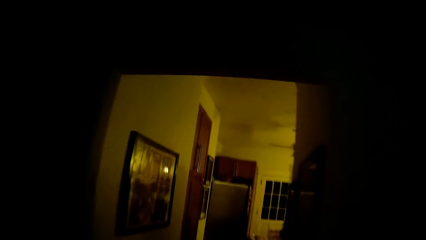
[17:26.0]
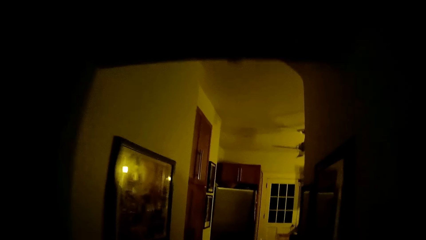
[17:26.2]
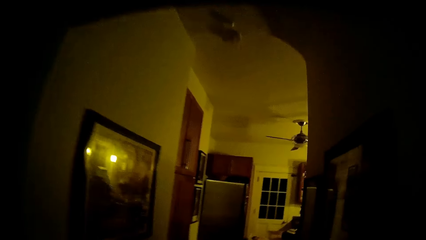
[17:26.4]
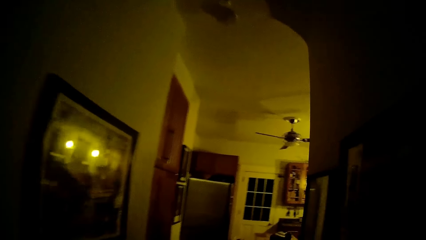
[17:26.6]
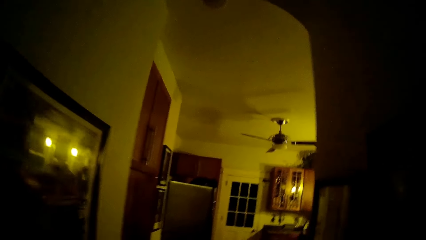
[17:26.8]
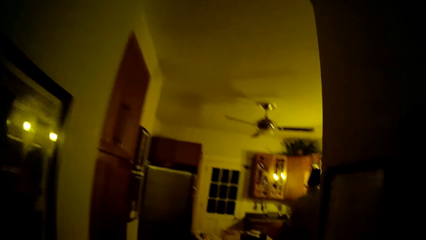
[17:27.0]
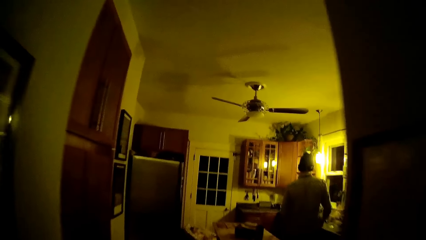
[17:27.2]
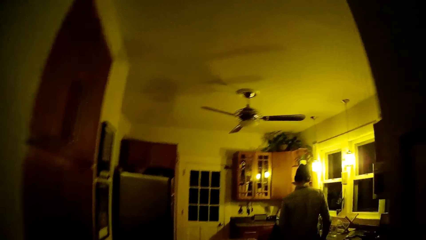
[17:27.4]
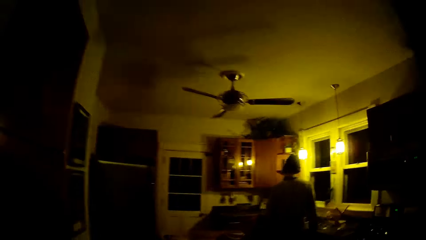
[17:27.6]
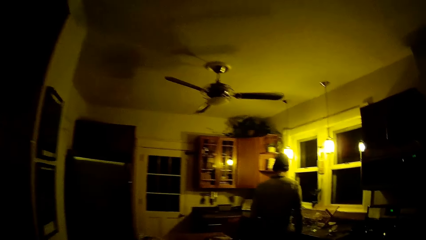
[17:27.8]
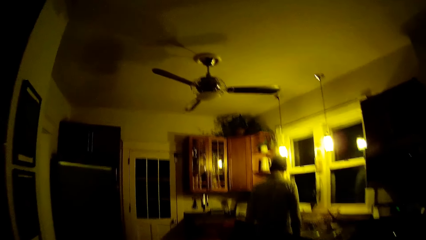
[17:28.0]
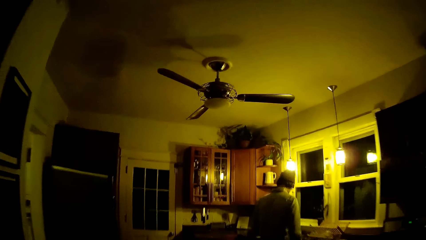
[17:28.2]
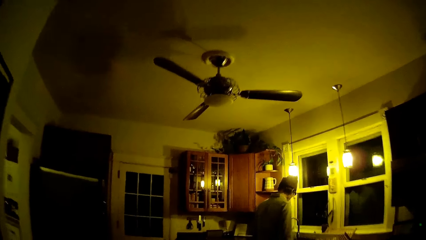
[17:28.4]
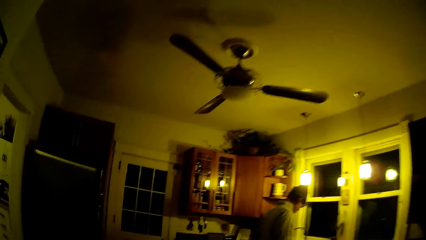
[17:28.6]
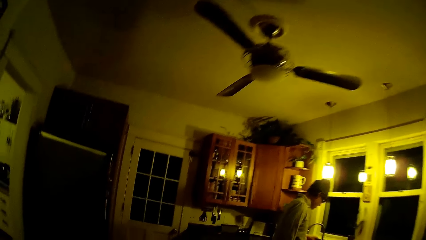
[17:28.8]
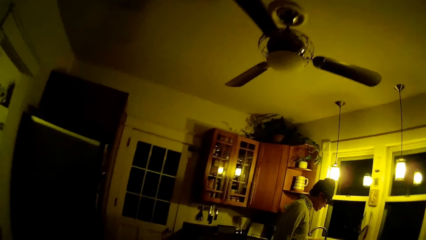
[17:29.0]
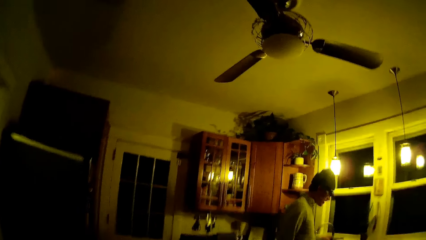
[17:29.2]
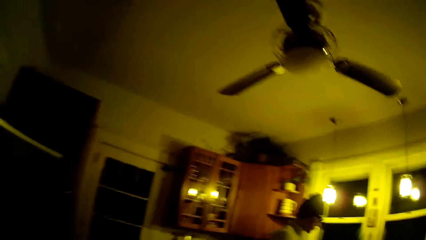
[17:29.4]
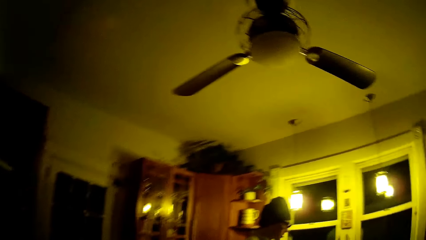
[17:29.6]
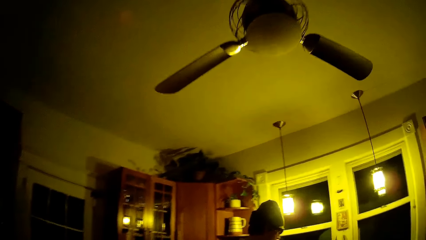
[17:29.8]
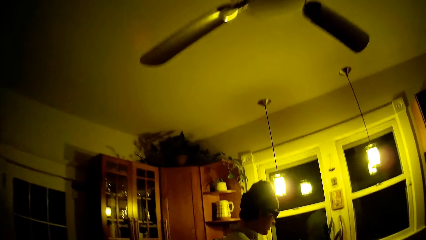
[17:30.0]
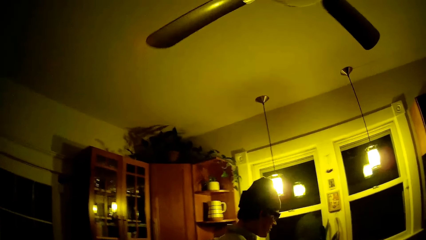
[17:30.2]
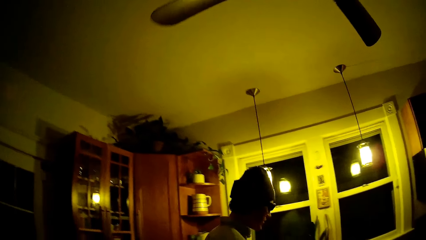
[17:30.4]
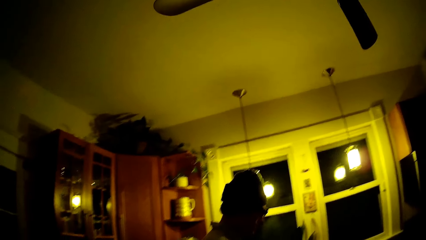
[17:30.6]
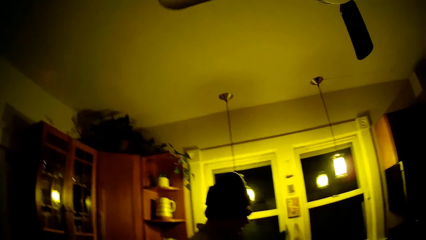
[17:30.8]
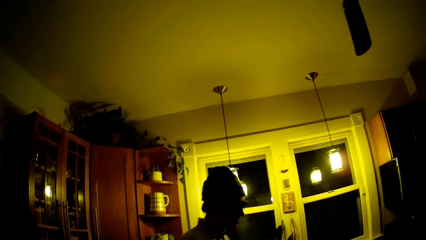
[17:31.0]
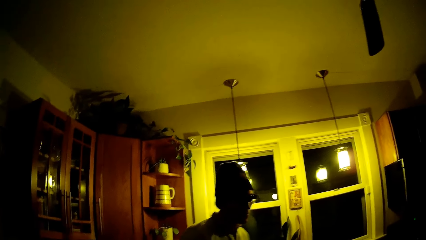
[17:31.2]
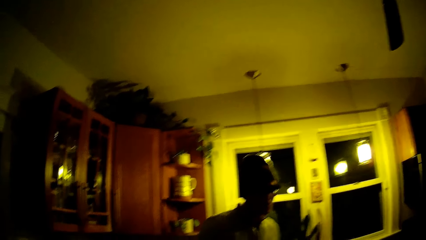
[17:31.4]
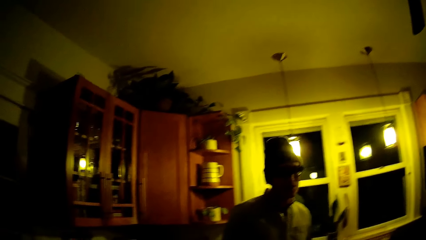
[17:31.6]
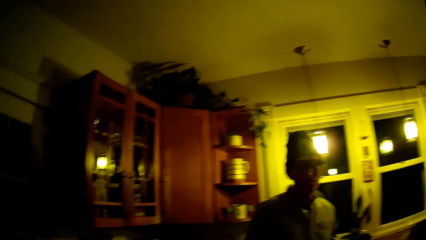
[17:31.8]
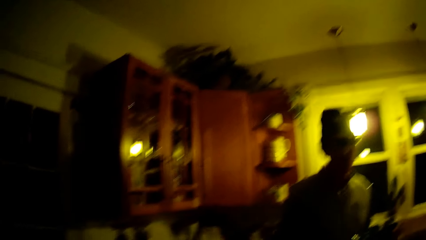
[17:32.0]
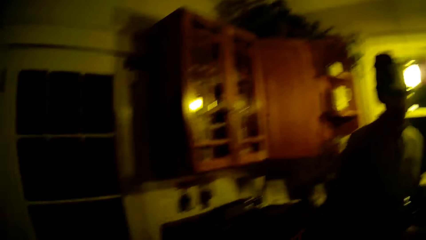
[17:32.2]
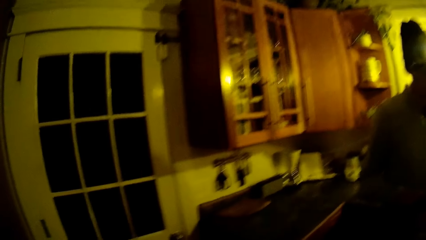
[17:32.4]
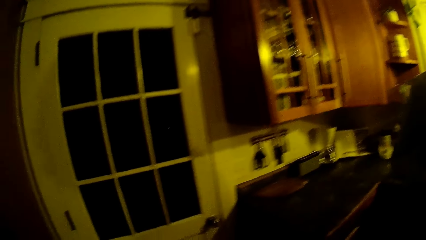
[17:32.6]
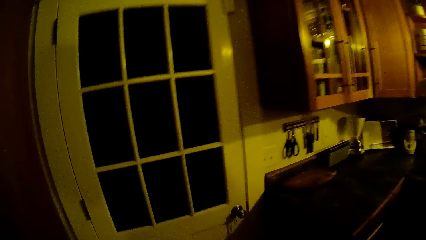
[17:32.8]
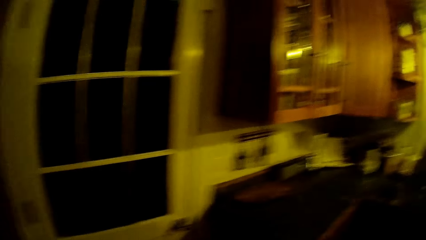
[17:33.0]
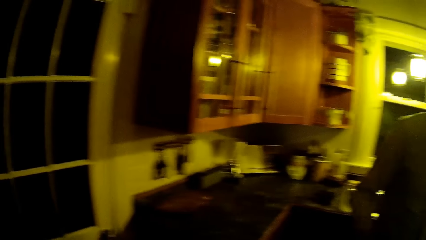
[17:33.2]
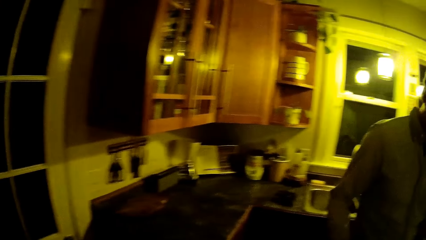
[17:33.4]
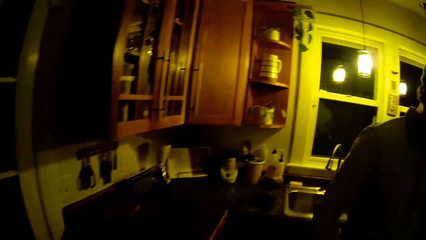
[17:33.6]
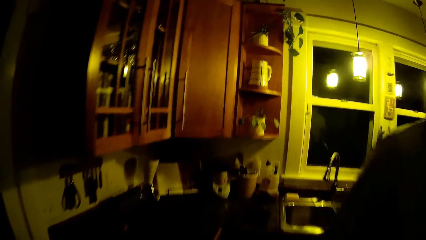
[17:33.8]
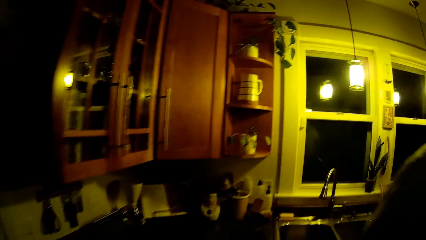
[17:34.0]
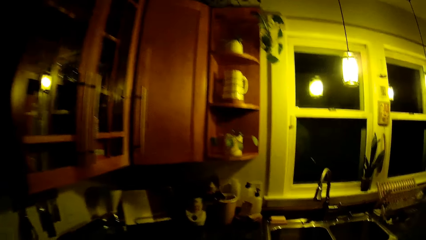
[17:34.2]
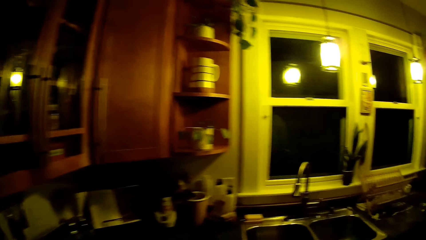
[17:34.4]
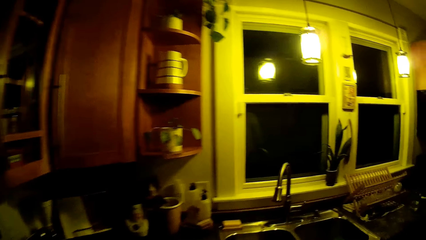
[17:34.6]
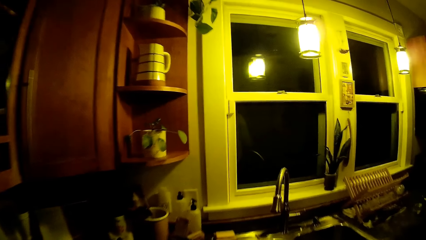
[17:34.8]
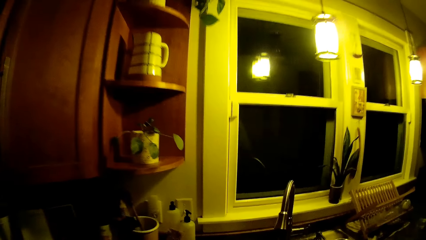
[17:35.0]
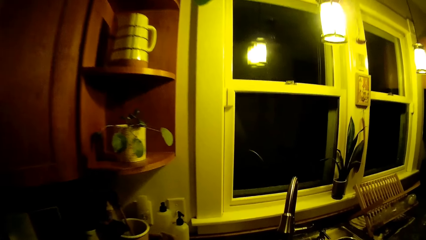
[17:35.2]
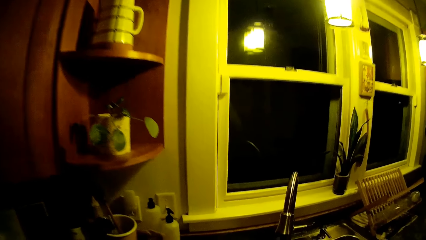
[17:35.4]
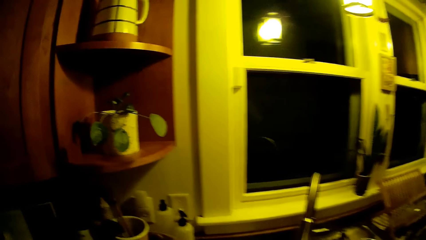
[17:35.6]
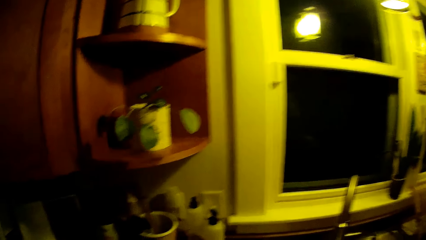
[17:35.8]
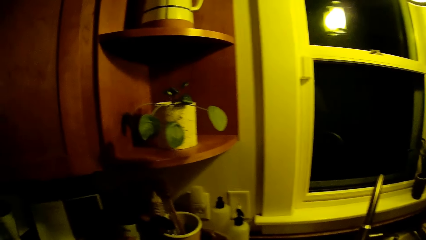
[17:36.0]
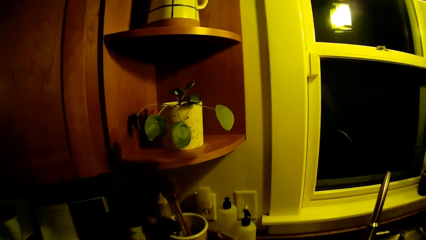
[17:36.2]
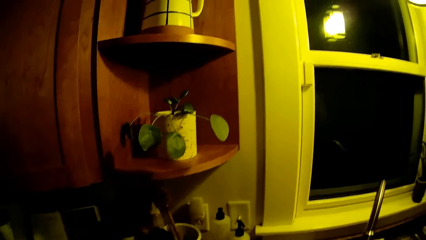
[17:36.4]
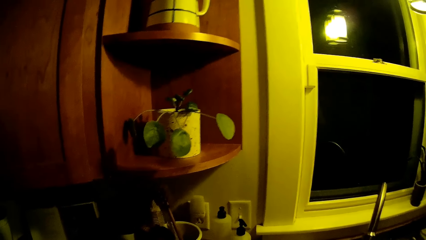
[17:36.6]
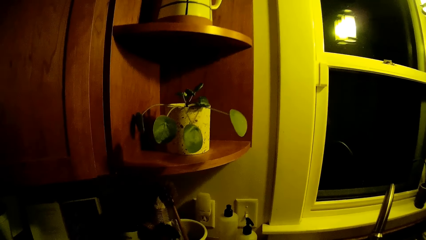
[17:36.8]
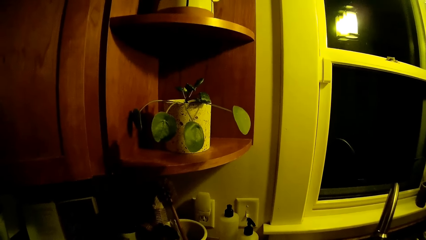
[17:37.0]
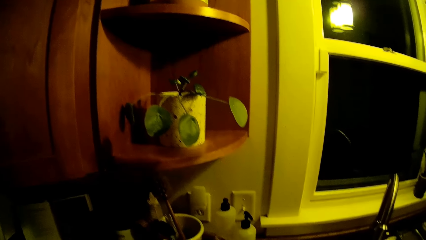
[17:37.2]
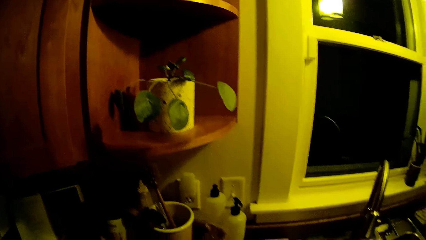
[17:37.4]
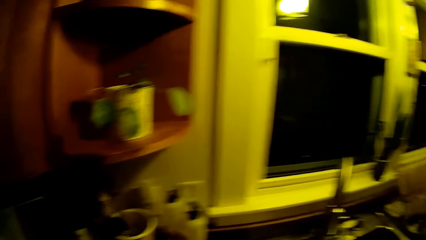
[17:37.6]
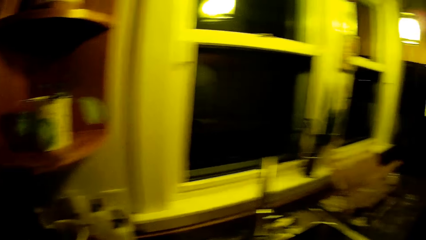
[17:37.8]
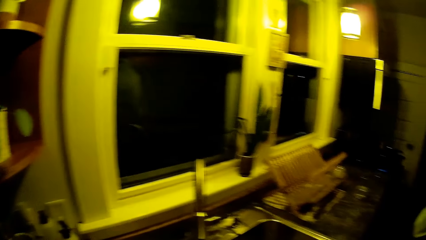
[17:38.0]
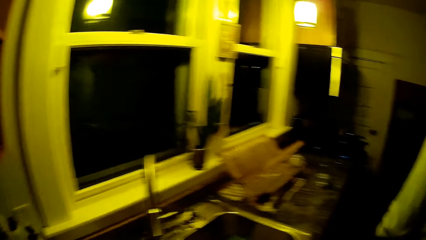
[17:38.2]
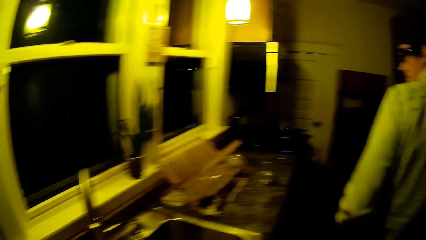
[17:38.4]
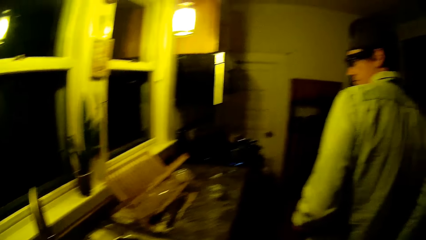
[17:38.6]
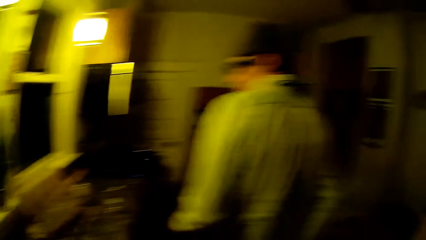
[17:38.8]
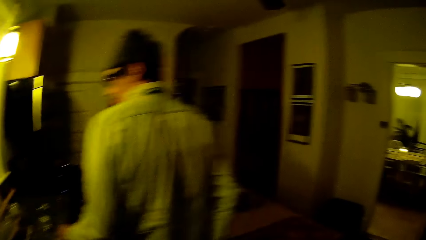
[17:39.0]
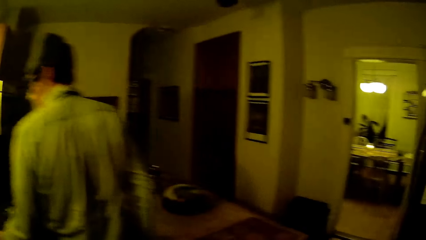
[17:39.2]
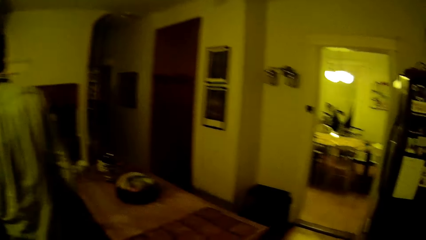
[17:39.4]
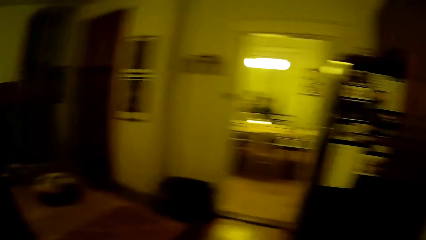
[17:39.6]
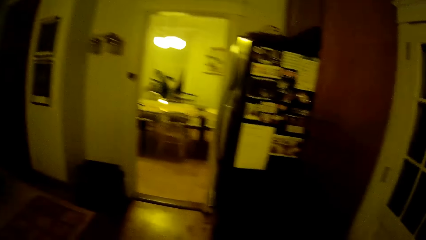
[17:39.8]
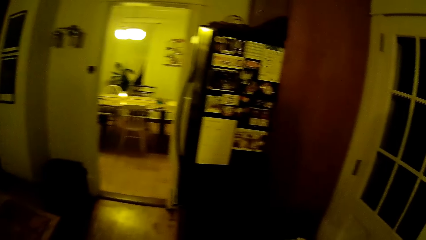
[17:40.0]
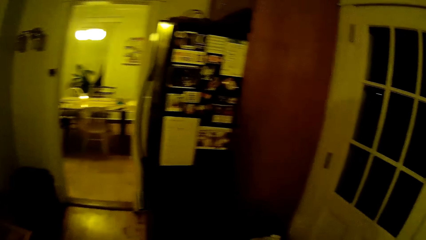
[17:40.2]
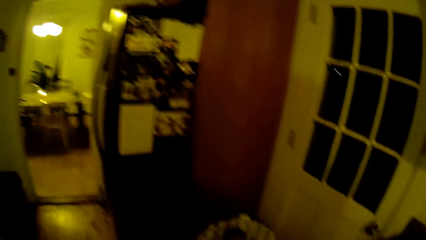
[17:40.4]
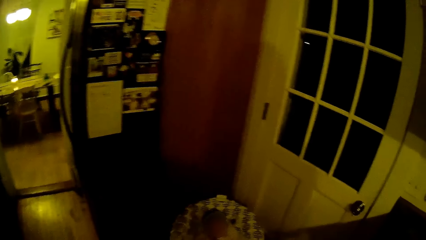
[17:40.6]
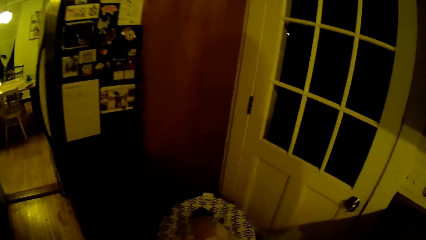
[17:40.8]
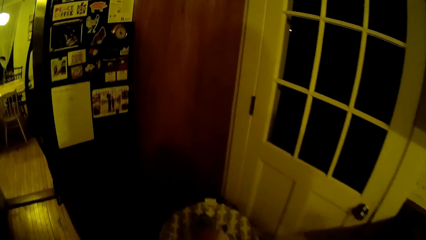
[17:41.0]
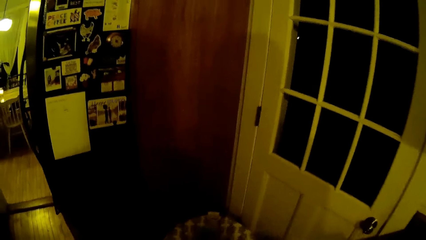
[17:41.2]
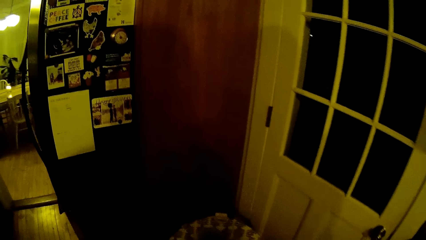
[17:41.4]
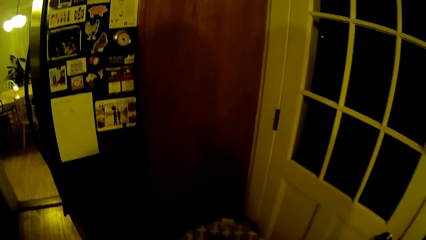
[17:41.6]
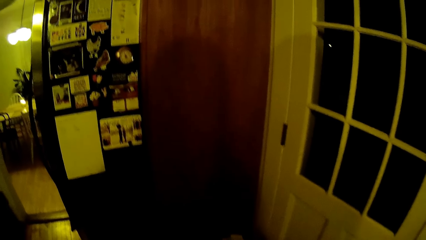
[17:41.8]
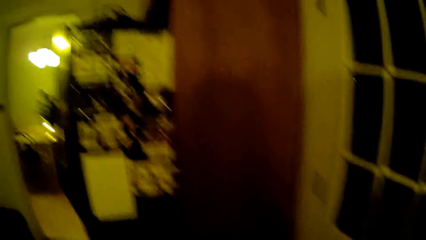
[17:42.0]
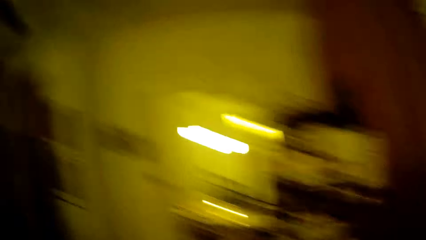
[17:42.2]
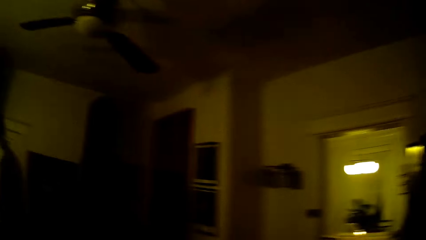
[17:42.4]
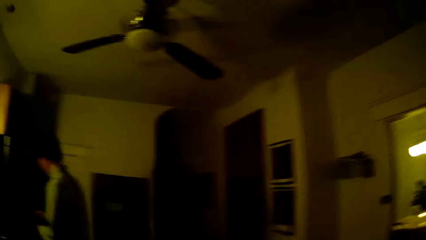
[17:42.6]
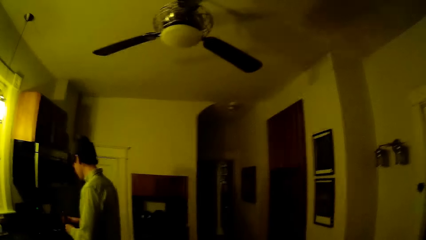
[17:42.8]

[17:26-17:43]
The camera wearer walks in the kitchen.
